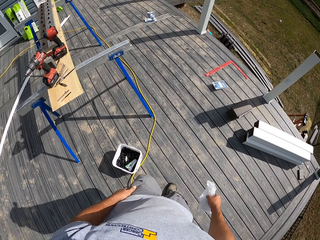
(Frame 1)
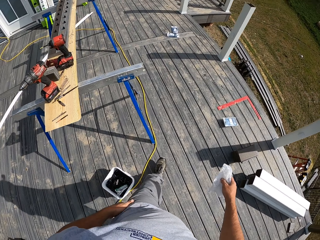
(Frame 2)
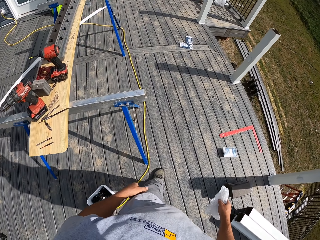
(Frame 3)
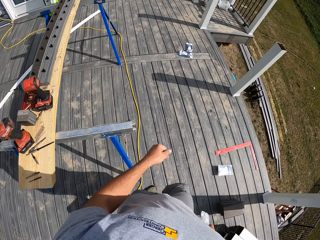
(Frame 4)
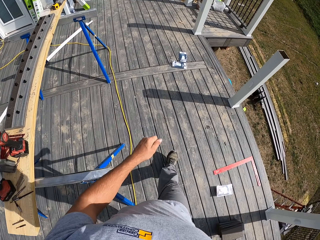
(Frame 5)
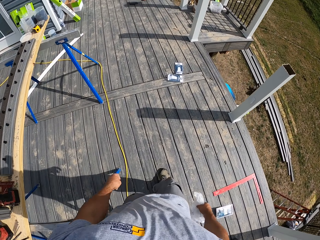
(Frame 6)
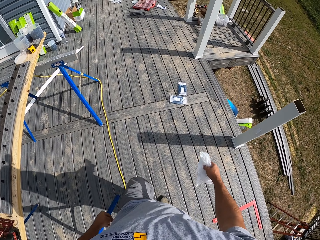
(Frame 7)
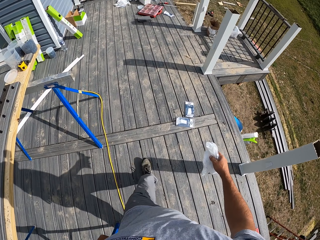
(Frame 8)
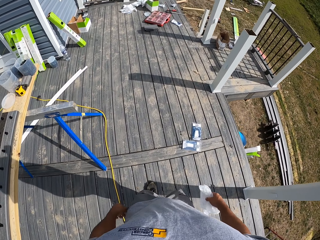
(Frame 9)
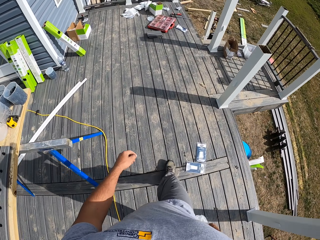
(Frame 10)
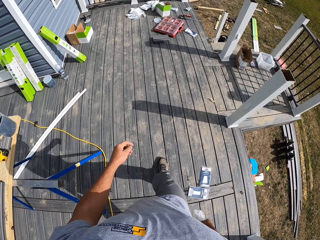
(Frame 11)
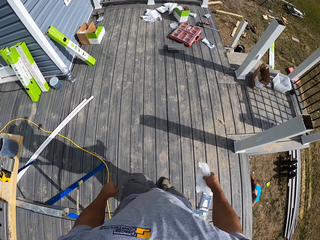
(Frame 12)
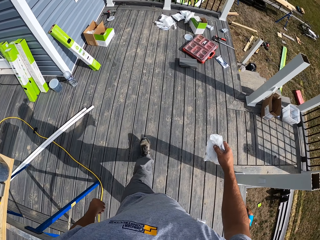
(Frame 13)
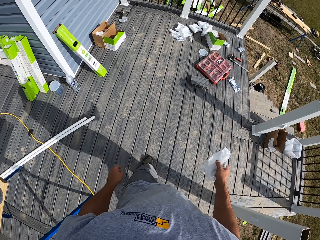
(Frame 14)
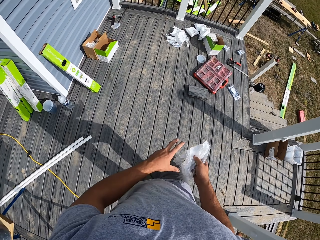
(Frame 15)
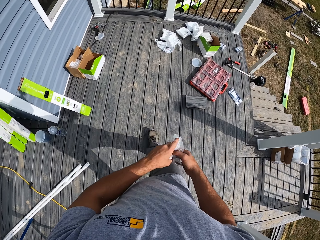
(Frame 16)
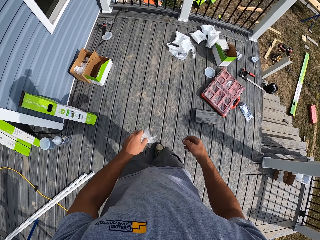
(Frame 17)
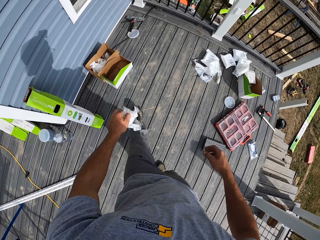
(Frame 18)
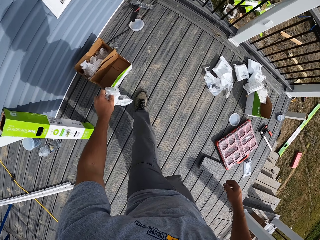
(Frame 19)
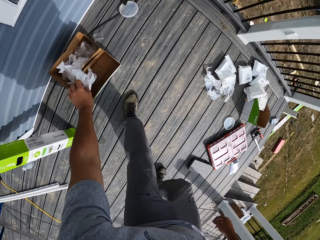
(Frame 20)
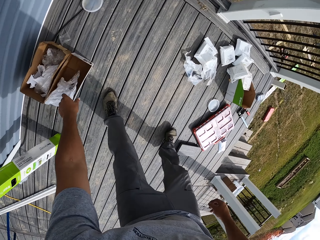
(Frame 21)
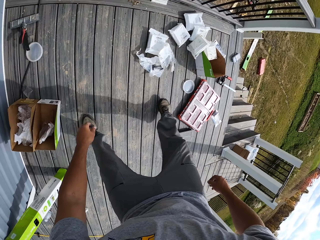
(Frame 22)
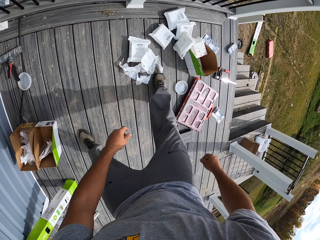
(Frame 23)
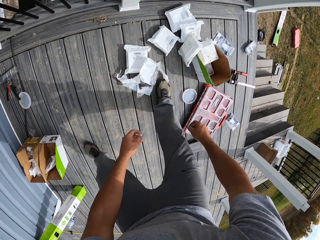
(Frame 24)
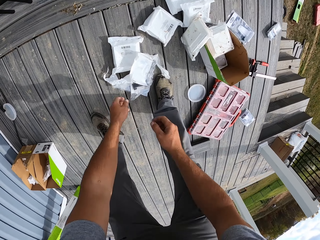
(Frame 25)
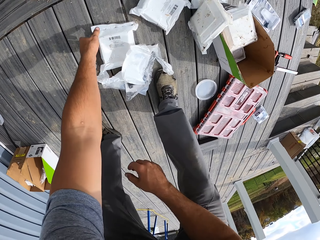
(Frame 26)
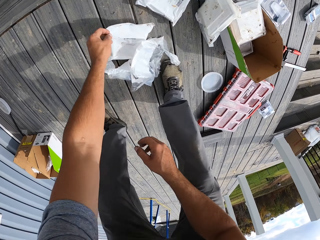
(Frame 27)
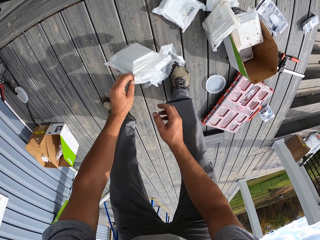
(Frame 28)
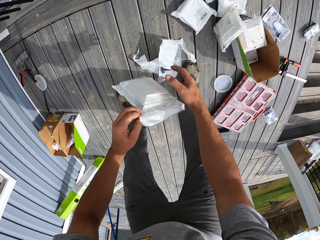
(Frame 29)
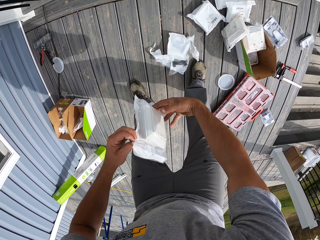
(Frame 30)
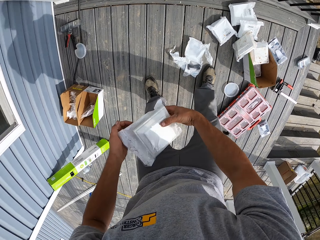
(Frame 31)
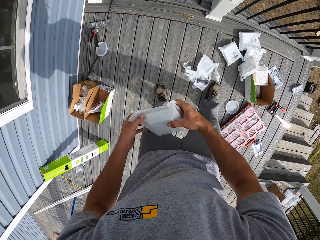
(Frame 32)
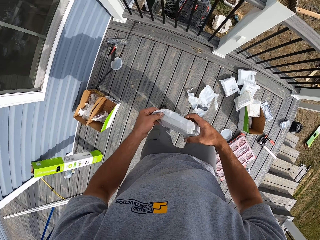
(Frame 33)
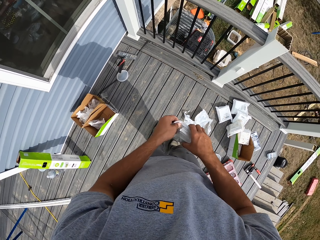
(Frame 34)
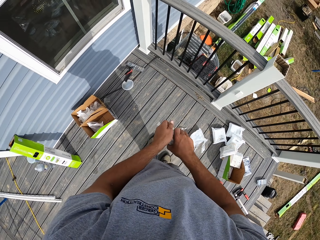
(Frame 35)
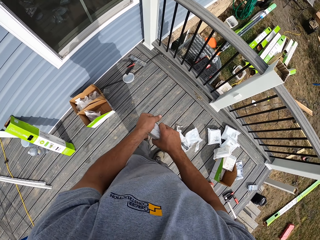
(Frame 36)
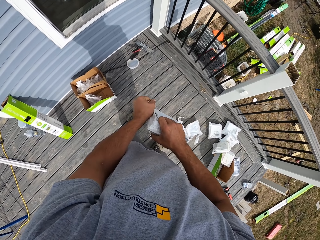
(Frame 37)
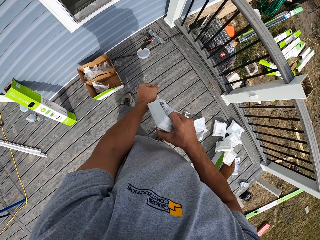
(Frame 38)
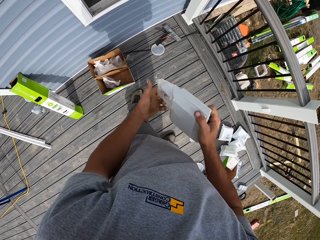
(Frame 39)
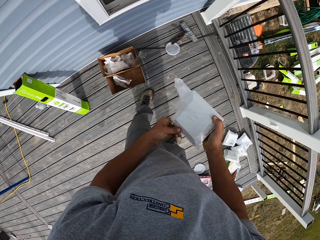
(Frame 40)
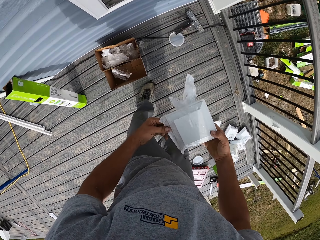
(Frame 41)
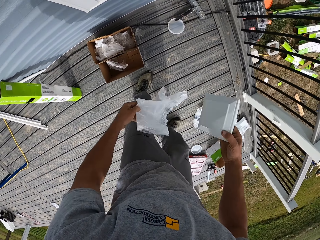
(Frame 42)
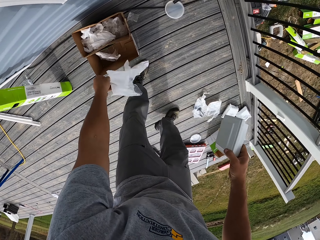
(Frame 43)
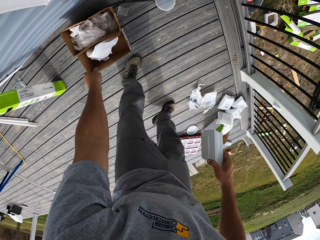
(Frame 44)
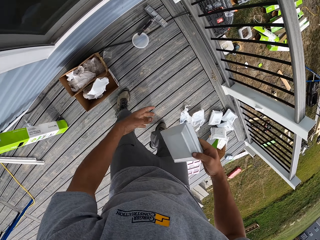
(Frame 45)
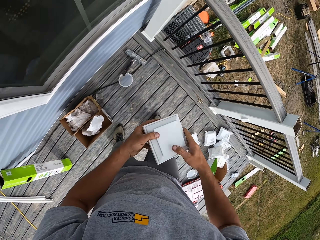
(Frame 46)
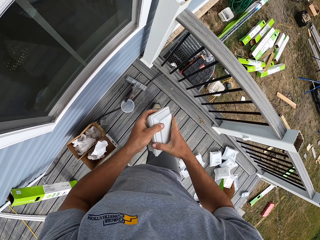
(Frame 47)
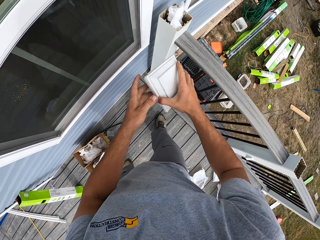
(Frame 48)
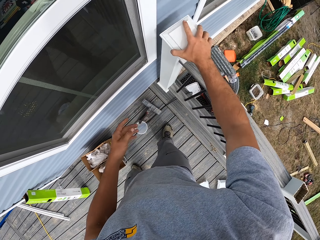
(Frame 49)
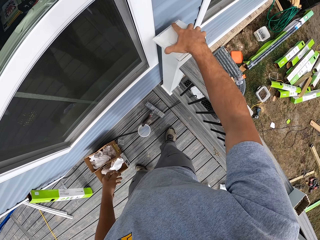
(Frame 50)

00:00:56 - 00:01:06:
The camera wearer puts a polythene paper on the left hand. They drop the polythene paper on the box. They take a package. They tear a polythene paper. They drop the polythene paper on the box. They hold something.

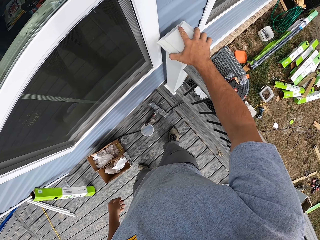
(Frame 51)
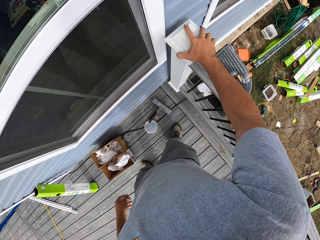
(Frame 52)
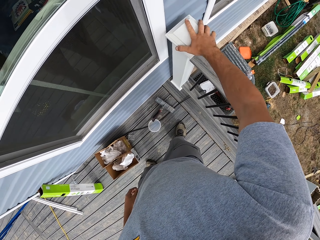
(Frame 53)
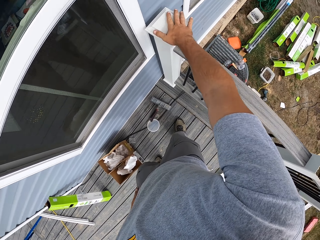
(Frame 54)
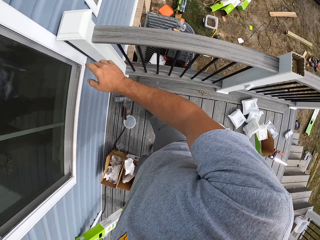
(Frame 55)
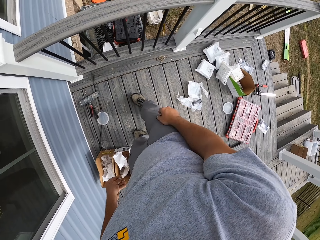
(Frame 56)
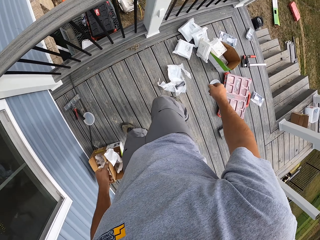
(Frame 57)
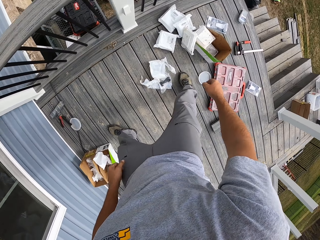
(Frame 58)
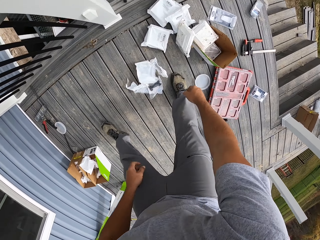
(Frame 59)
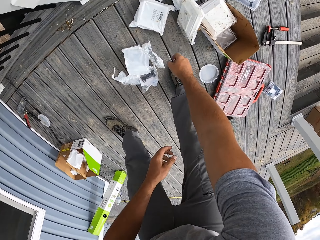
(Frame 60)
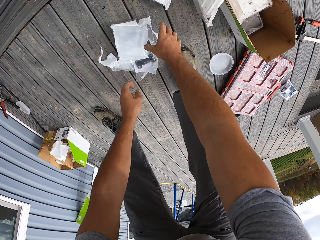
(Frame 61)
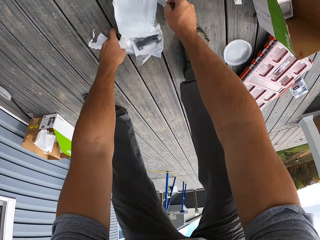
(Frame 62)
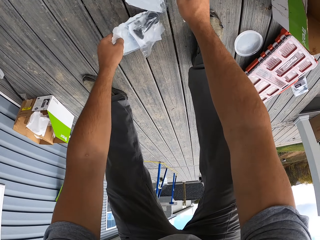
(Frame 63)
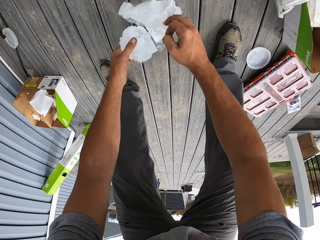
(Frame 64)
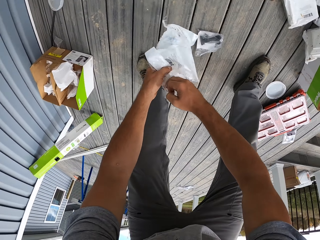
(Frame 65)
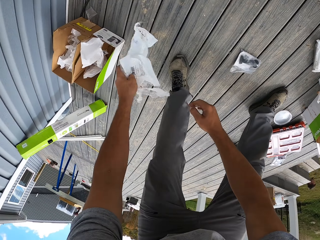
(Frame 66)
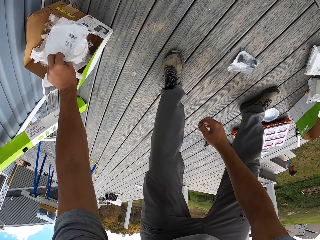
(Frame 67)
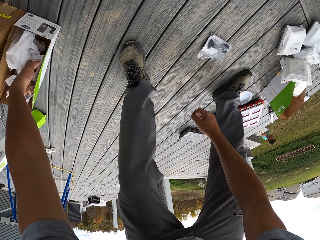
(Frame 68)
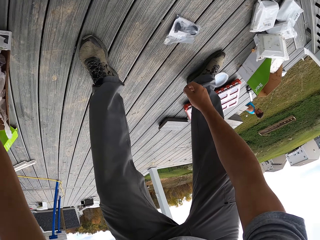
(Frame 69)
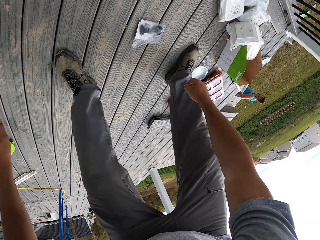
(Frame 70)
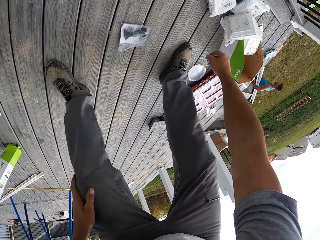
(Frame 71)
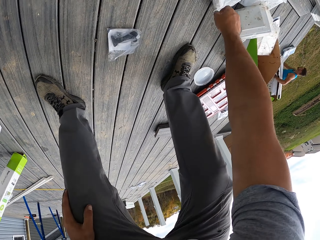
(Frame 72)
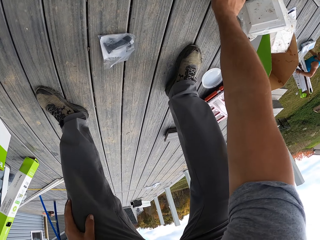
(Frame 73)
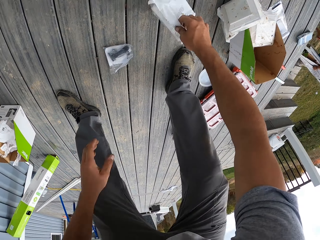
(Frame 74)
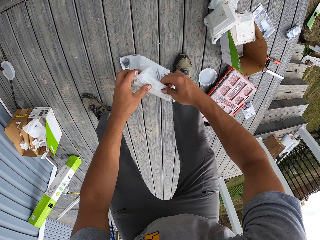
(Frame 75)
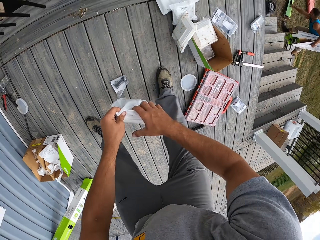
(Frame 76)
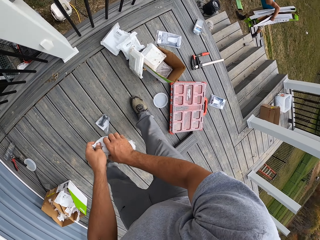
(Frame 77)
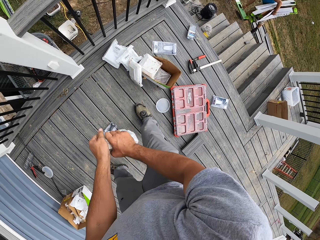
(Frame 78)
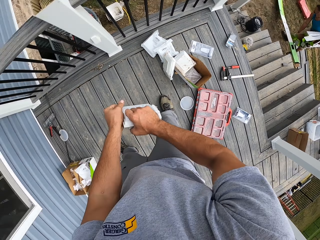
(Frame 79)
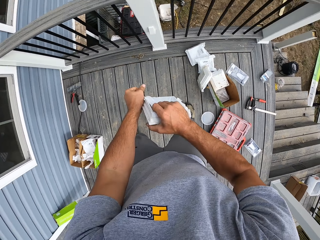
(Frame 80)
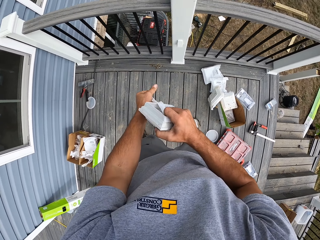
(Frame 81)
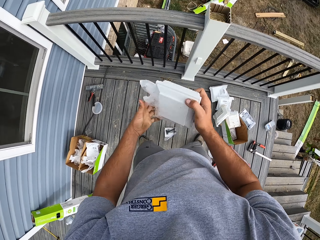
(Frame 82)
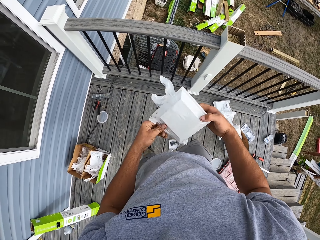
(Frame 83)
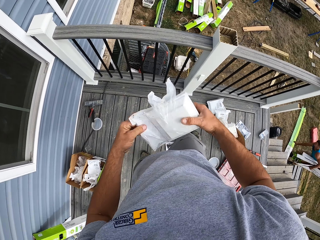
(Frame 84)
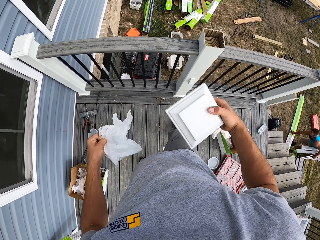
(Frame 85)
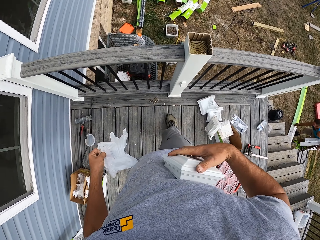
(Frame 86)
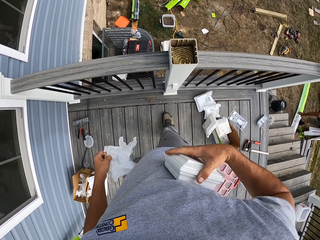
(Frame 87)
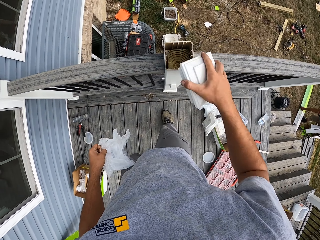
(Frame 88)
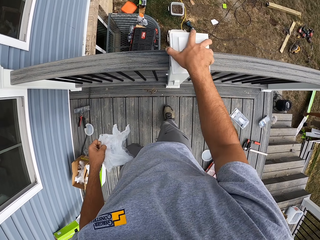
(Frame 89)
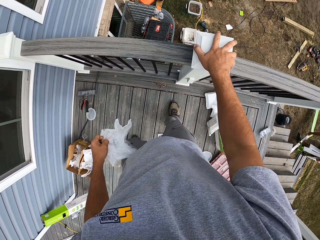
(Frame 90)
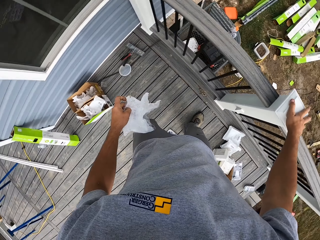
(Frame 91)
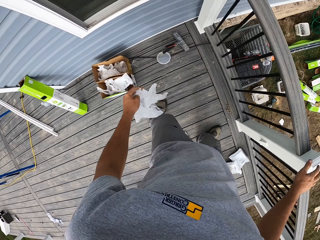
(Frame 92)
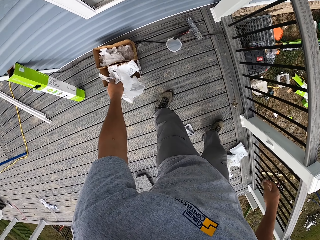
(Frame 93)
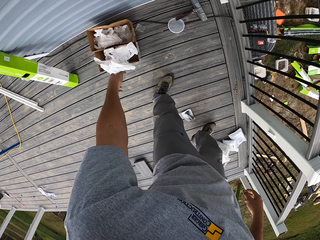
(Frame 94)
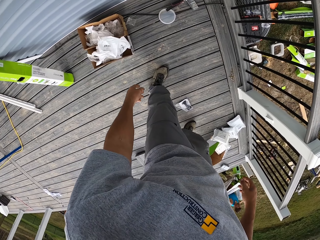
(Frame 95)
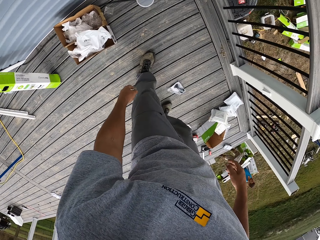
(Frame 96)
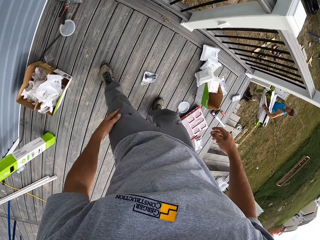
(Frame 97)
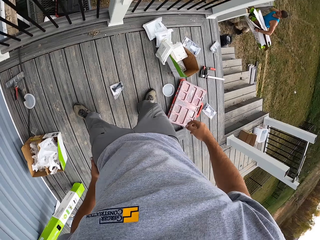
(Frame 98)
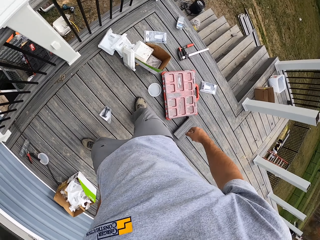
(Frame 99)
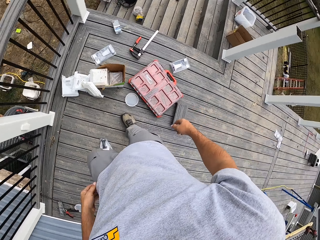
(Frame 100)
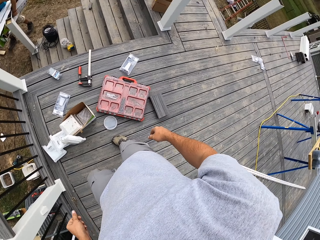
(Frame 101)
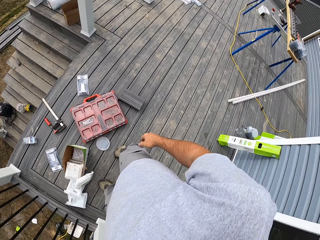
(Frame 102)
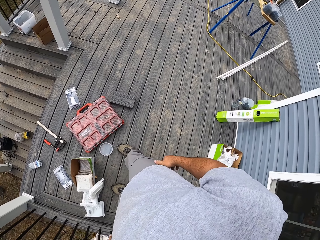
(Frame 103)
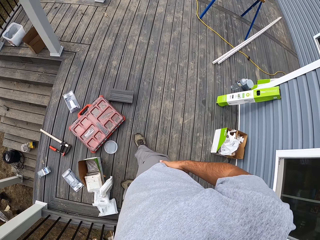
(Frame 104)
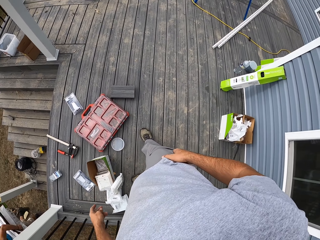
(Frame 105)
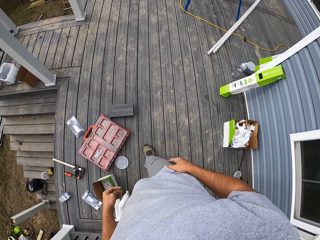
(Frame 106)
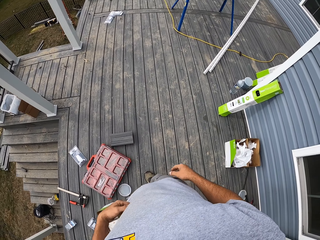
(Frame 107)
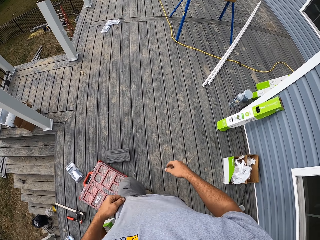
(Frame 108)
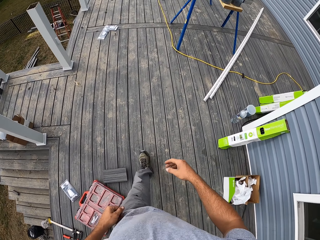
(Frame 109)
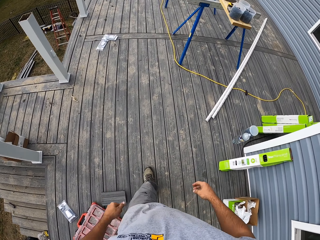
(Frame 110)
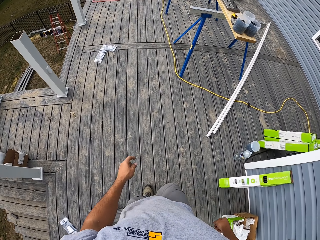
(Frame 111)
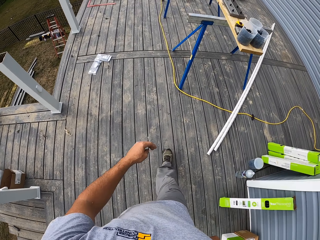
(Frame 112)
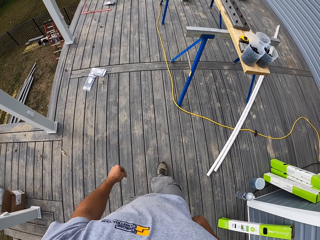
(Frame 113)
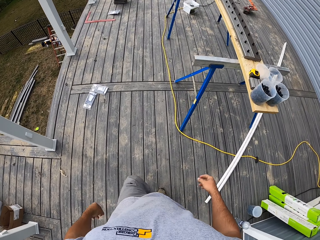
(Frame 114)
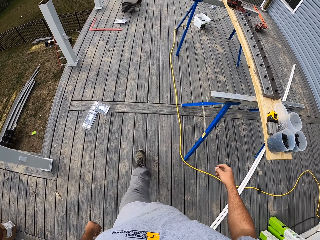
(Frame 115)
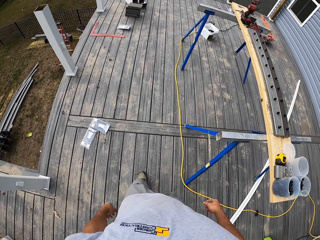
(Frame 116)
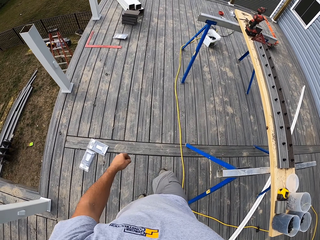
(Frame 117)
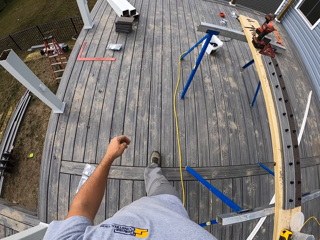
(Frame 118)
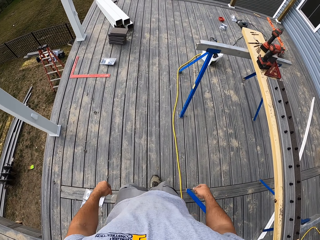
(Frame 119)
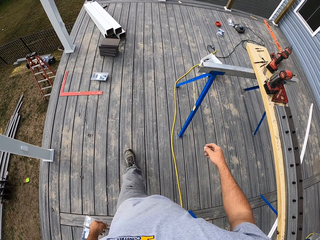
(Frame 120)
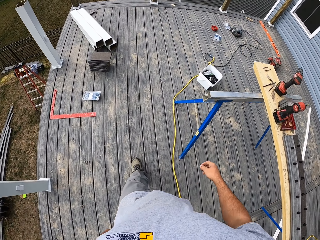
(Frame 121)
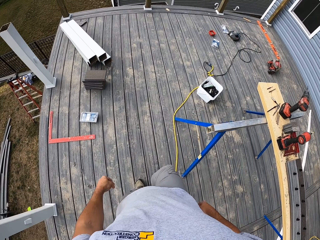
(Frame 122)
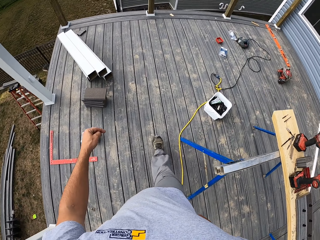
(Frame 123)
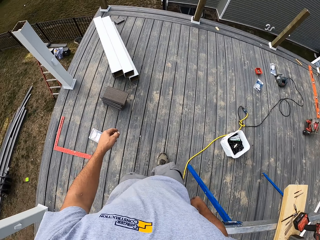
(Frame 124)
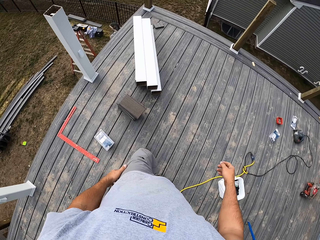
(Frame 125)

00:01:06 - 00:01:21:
The camera wearer puts a pole cover on the pole. They turn around. They collect polythene papers on the deck. They put the polythene papers on a box. They pick a package. They tear a polythene paper. They take a pole cover. They put the pole cover on the pole. They drop the polythene paper on the box. They turn around. They look around. They walk on the deck.
